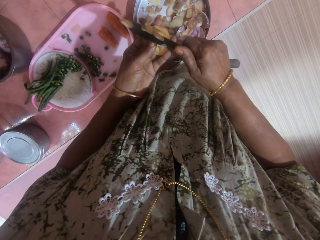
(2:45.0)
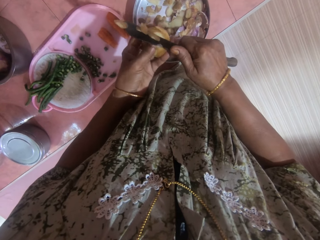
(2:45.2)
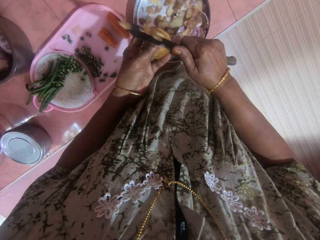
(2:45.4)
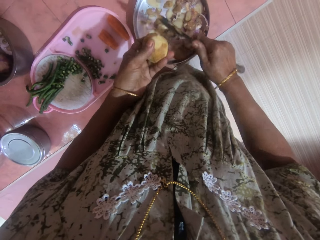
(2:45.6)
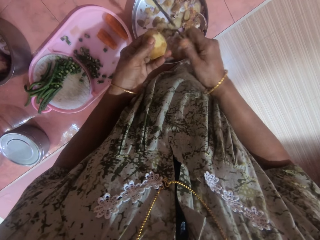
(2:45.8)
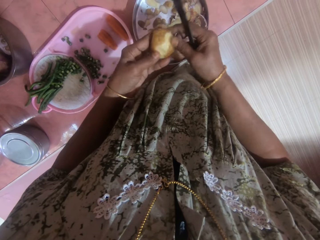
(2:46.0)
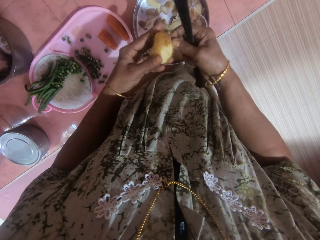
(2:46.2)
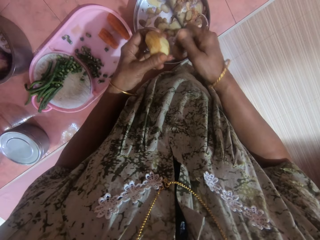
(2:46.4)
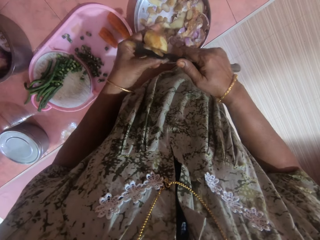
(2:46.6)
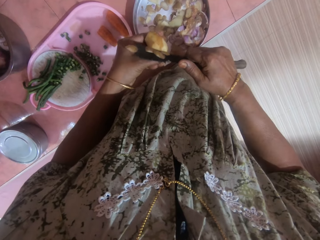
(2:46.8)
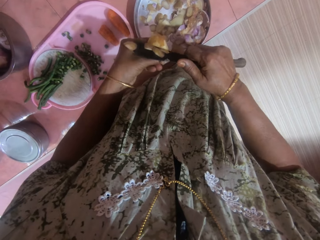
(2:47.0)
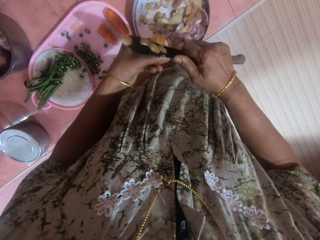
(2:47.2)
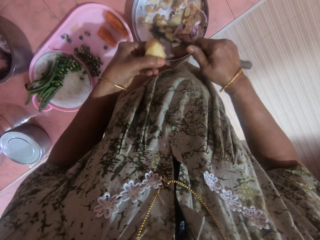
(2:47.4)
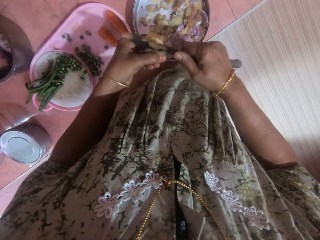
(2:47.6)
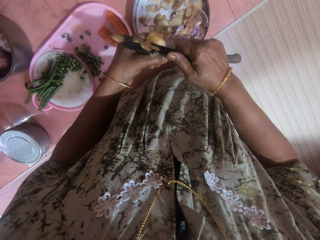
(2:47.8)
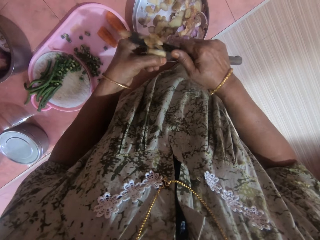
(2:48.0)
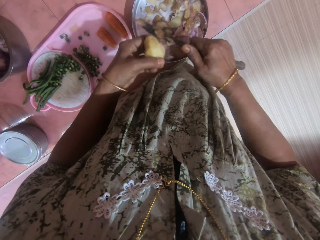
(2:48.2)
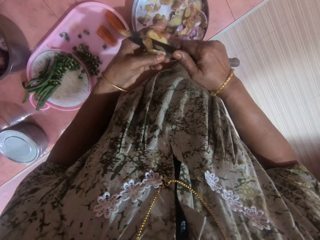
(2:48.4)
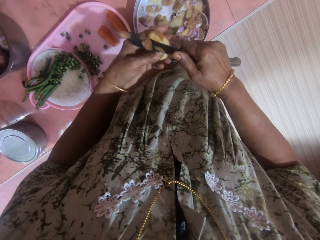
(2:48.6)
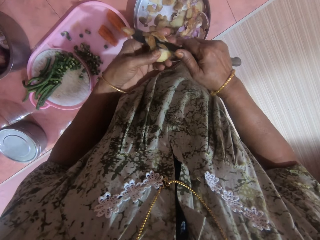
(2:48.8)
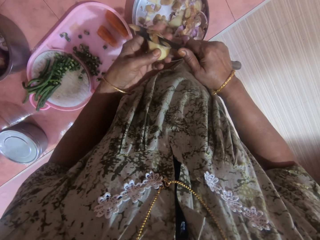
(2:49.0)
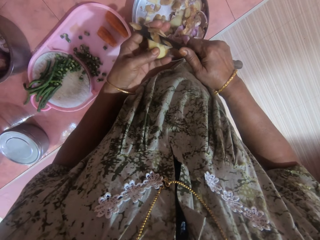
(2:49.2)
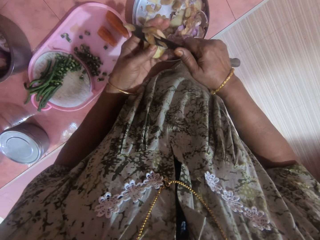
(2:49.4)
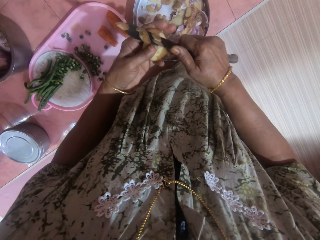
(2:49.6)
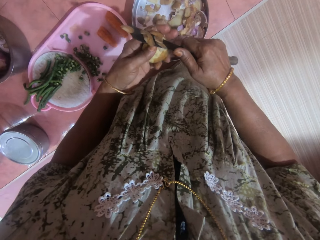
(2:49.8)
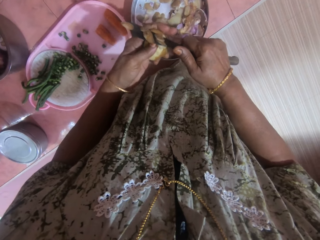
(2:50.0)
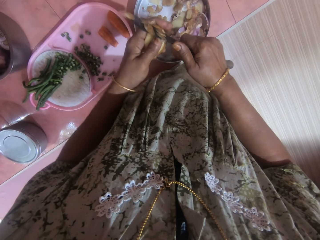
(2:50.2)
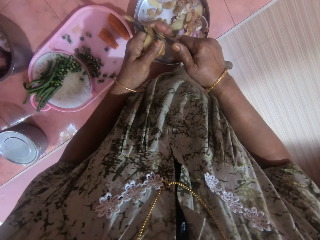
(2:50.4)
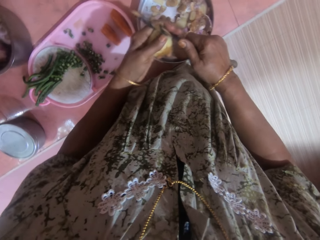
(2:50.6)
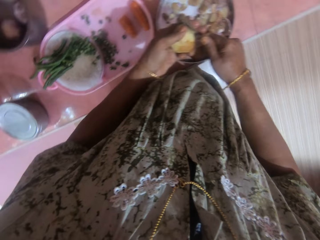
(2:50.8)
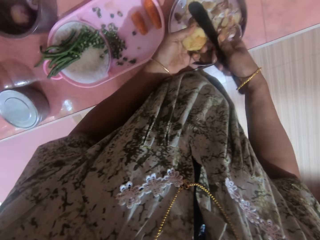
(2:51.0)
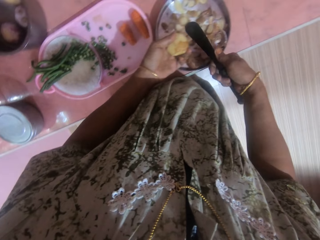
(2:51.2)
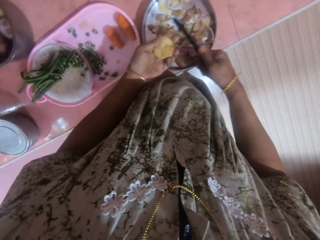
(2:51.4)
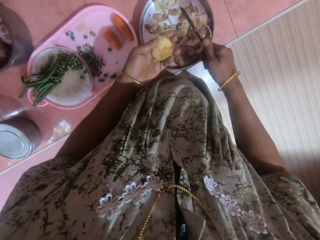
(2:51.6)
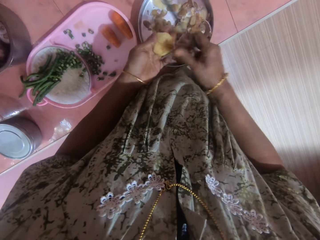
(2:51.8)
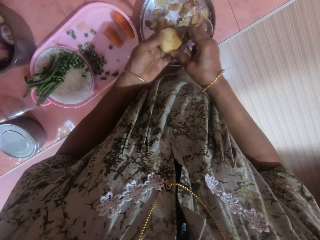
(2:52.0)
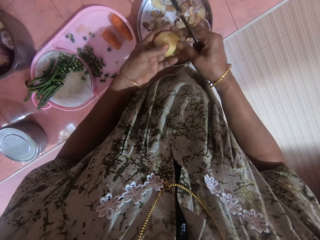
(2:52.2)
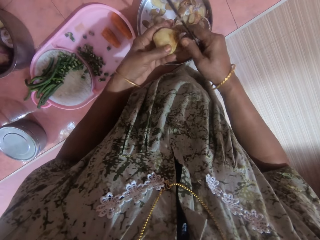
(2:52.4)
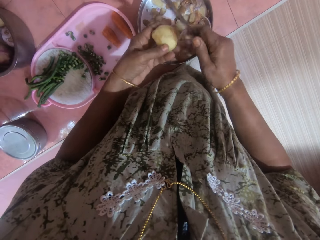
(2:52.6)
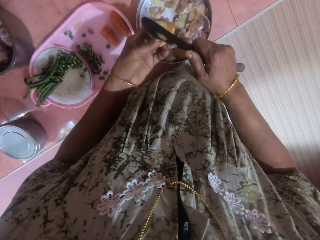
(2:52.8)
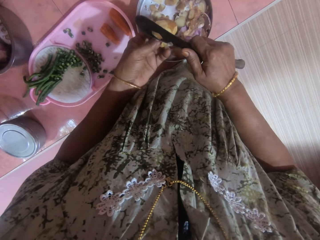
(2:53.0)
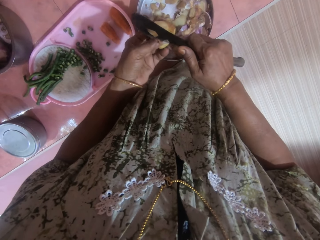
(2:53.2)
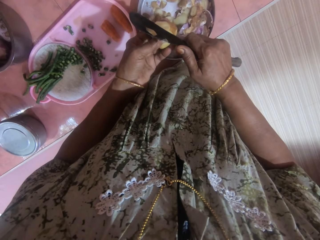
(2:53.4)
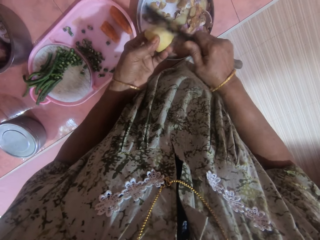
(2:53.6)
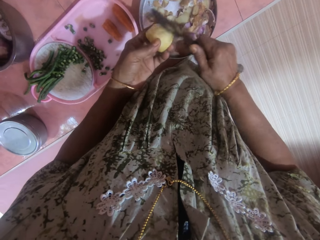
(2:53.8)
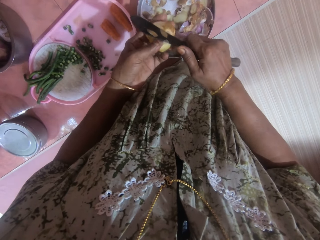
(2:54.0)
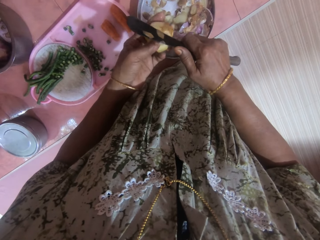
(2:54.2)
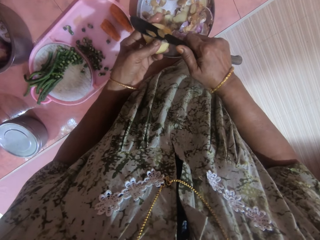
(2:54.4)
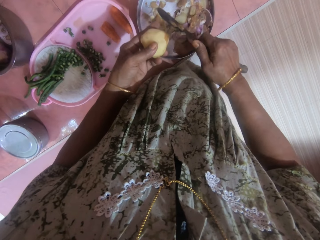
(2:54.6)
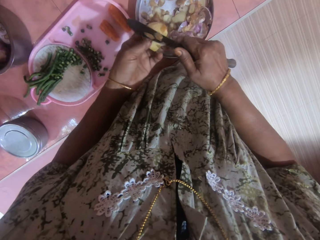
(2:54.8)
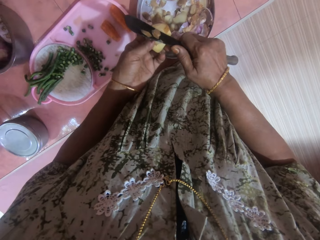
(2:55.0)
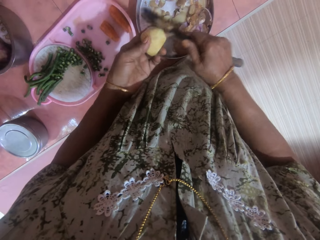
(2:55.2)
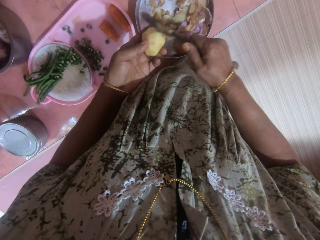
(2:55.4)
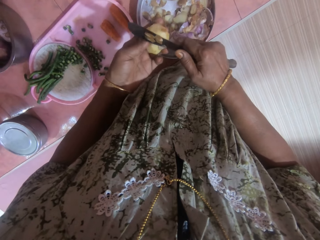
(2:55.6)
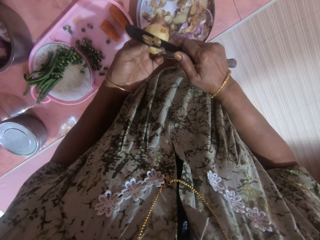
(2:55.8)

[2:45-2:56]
The camera wearer removes potato peels on a knife with a finger. They peel a potato with the knife.

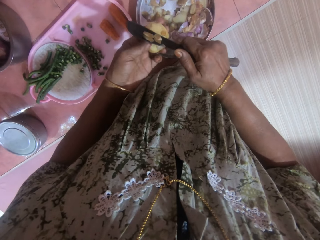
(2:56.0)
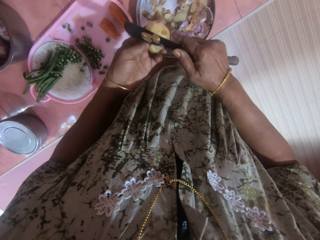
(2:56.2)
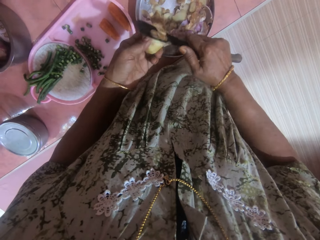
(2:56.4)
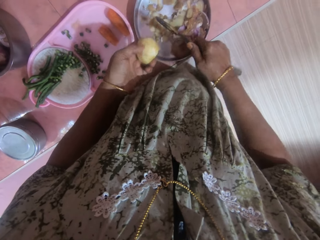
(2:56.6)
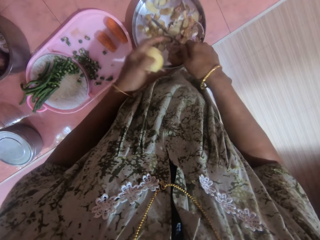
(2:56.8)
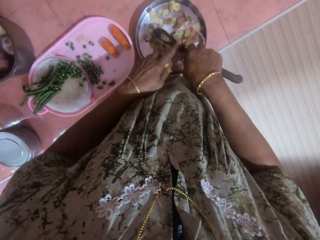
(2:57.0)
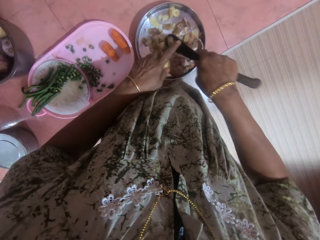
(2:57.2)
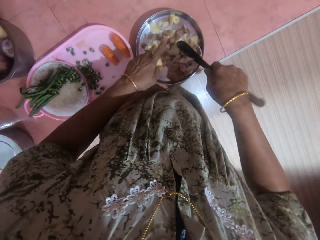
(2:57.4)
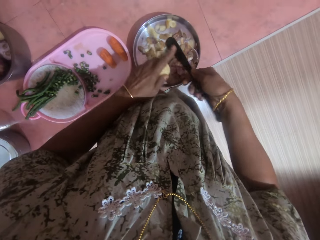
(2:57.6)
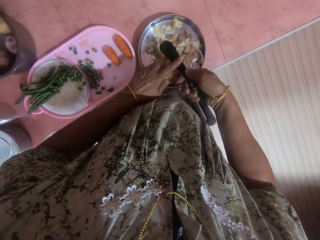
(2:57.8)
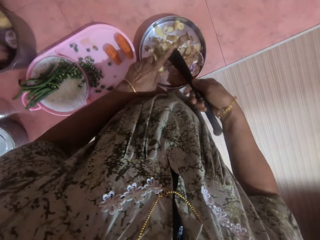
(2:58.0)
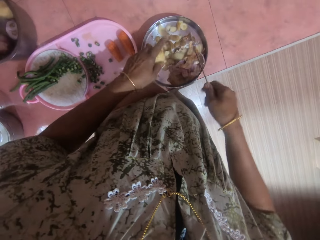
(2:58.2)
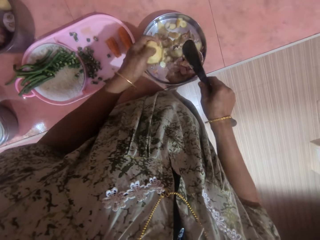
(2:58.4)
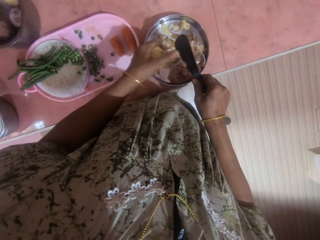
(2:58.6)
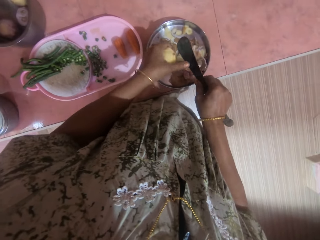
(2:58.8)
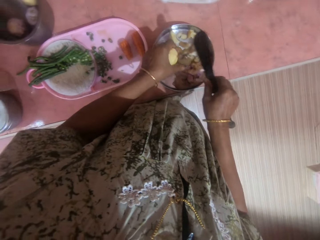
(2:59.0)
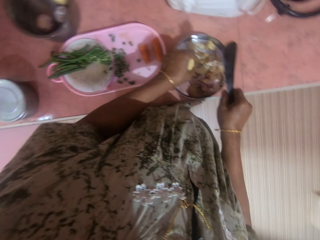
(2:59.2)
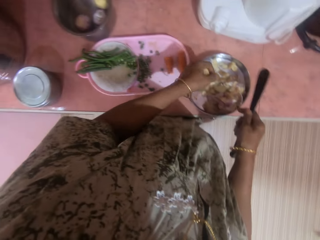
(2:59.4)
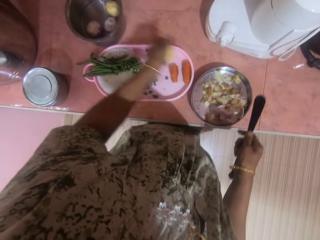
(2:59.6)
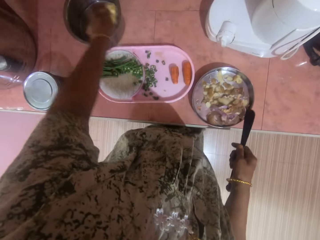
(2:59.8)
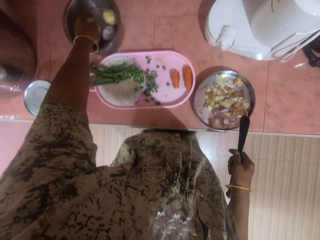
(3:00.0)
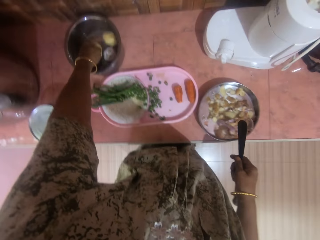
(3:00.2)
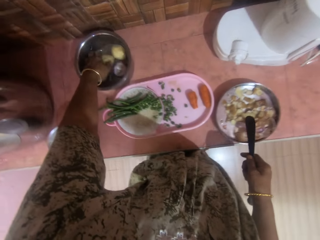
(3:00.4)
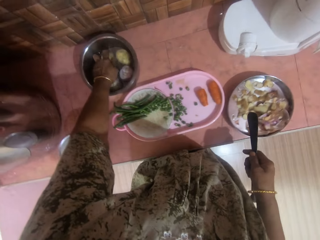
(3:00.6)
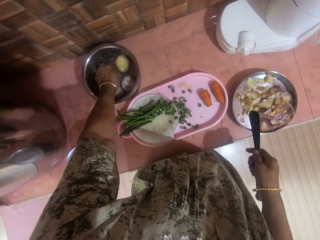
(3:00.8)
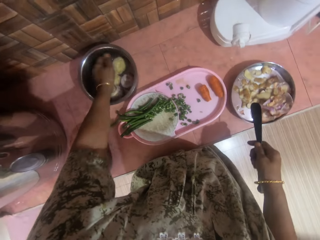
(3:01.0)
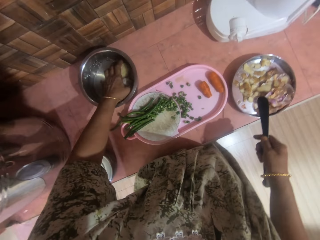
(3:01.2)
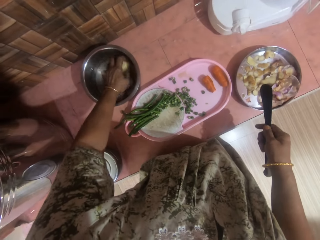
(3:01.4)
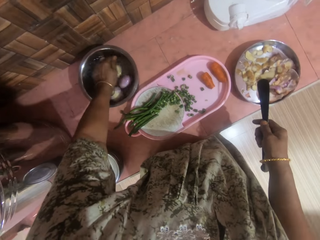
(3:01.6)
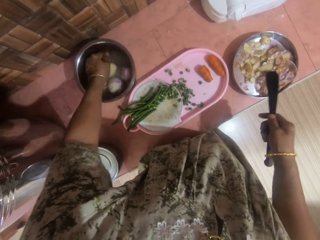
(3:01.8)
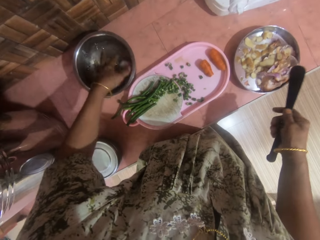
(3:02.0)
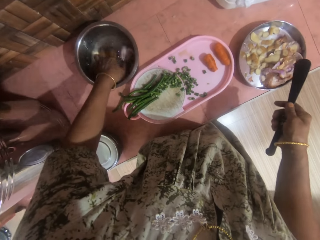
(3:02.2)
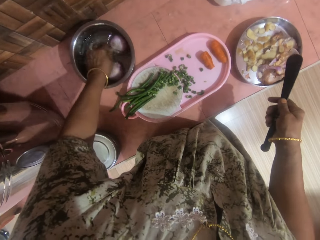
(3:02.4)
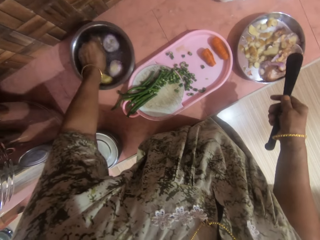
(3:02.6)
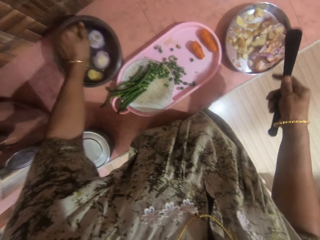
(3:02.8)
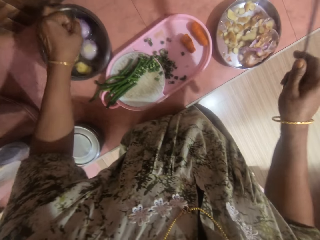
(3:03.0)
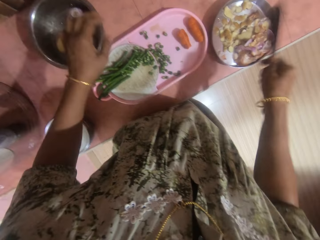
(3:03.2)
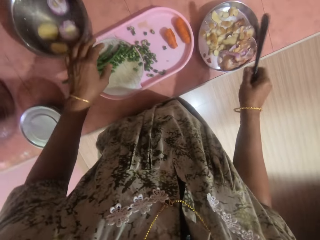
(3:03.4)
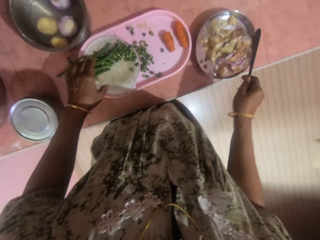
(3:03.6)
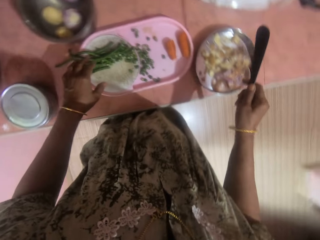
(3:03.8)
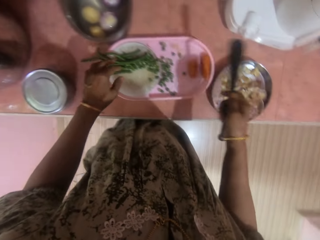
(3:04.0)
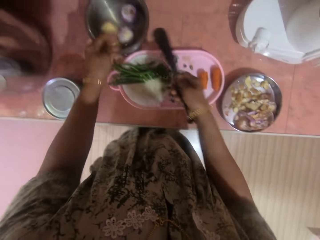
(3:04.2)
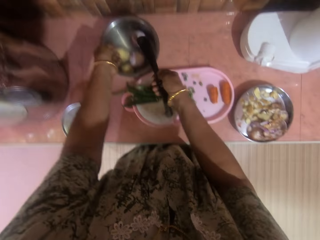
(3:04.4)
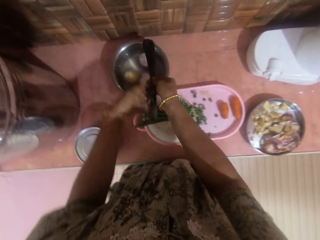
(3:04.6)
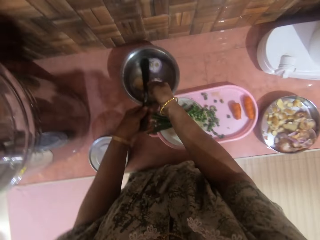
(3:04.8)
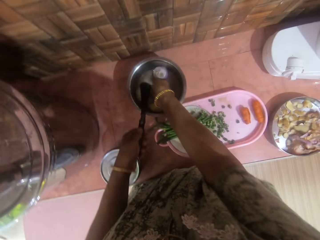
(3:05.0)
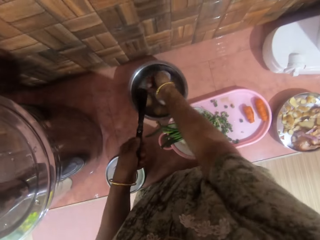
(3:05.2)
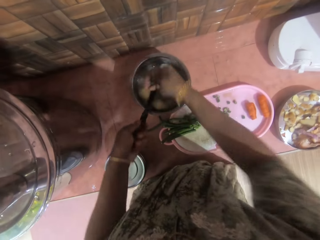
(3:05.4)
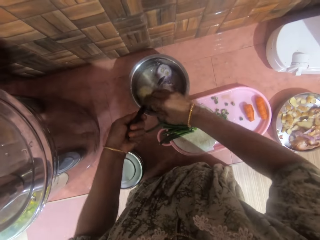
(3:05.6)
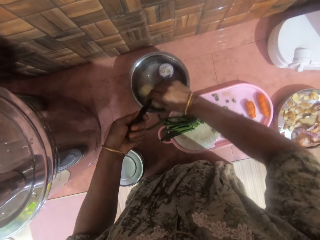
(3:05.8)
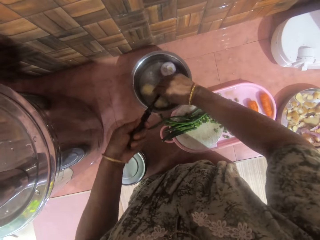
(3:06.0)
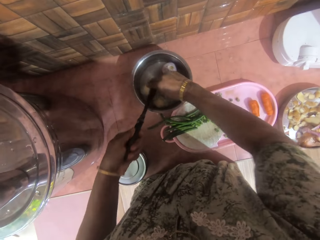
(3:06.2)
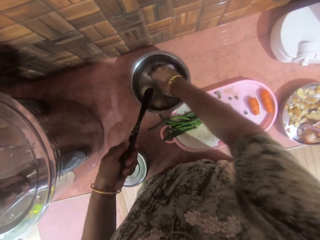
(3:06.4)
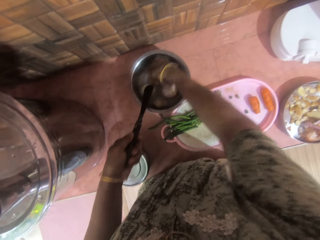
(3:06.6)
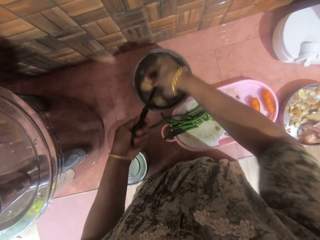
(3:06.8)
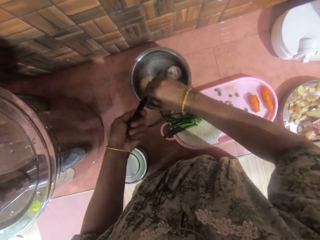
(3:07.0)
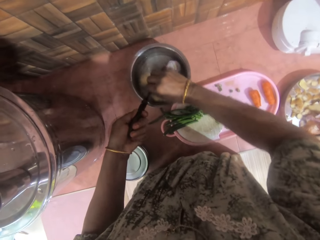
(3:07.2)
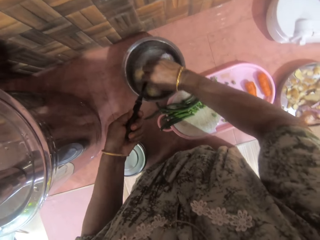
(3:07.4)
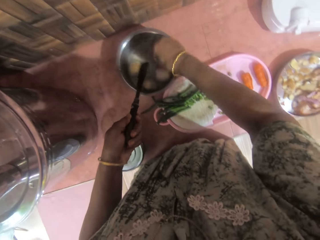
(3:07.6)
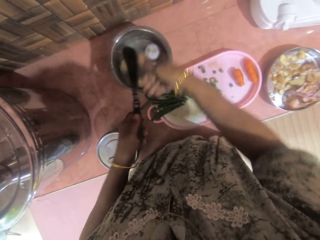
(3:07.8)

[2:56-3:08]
The camera wearer removes potato peels on a knife with a finger. They drop the potato into the bowl on the table with a hand. They wash the onions and tomatoes in the bowl with a hand. They rinse the knife with water. They hold the knife with the other hand. They wash the knife inside the bowl with water.
